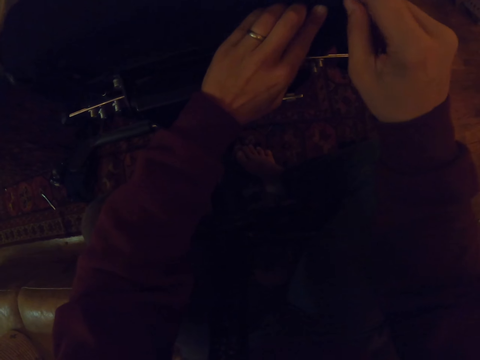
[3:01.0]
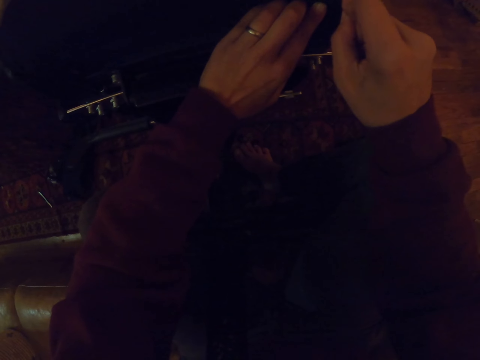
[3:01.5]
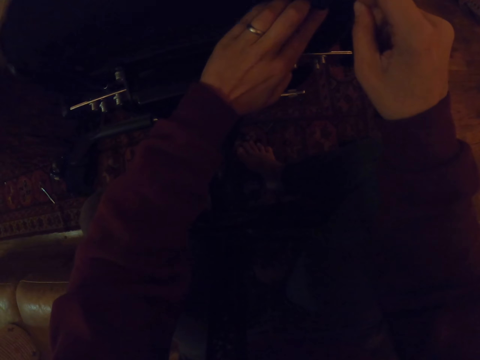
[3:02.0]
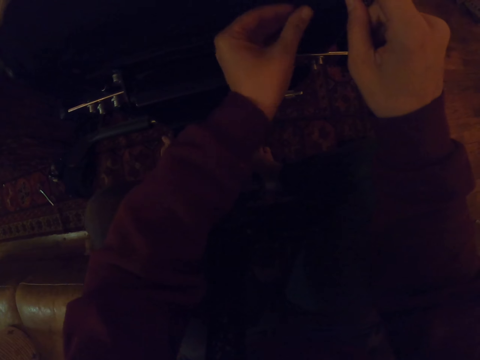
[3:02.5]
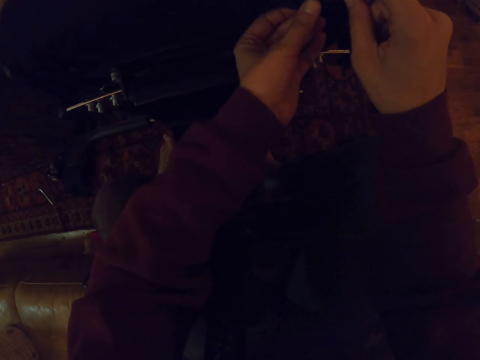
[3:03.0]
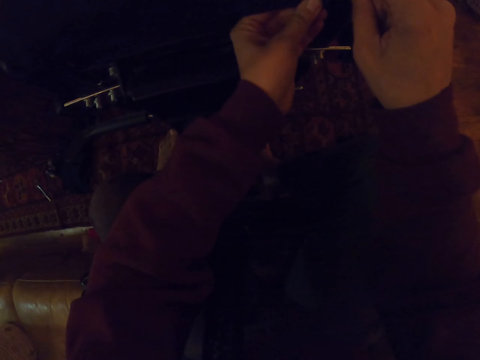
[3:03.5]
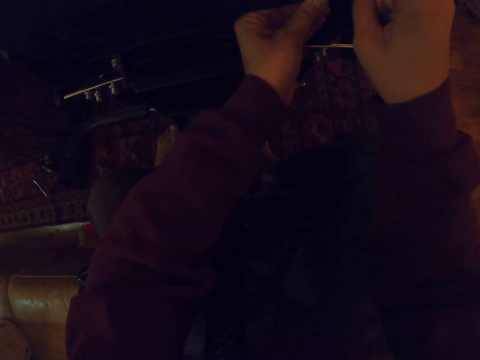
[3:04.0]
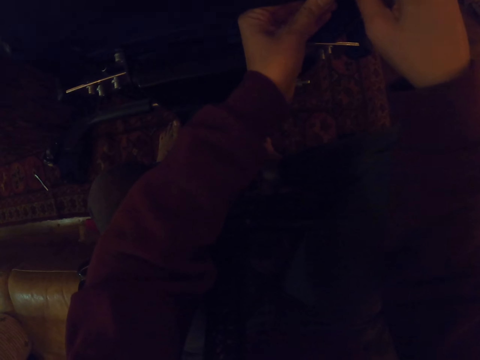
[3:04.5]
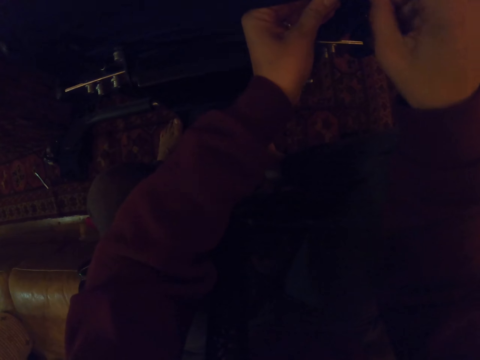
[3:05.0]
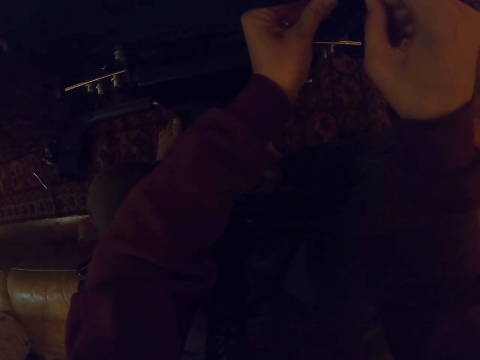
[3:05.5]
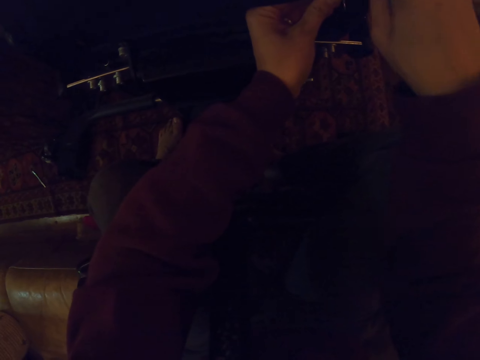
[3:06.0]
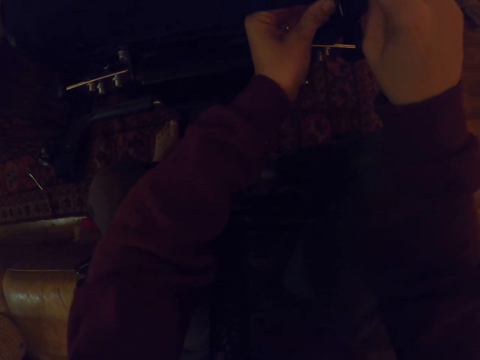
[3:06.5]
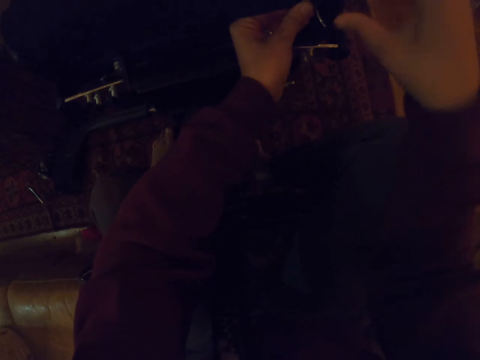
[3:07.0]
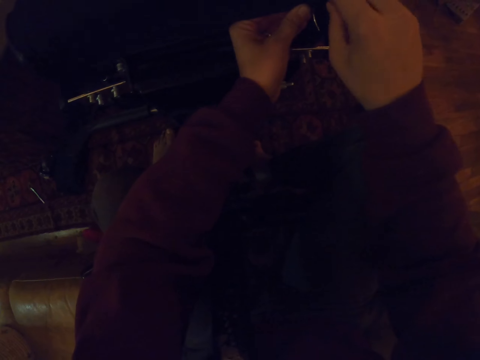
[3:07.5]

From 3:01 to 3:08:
The camera wearer adjusts a hand on the seat.

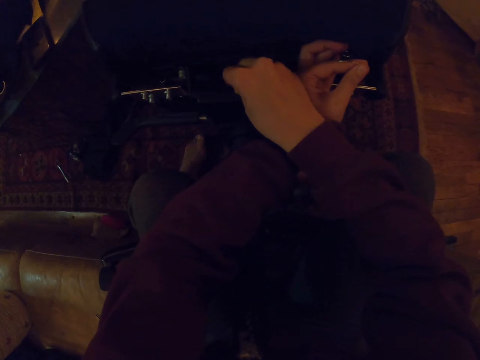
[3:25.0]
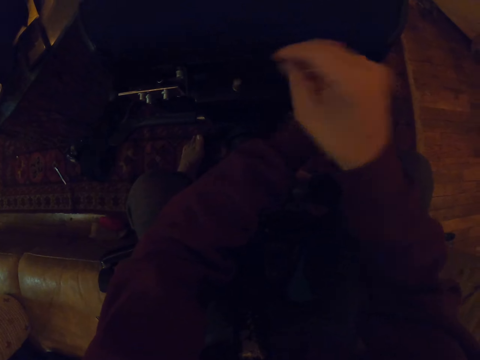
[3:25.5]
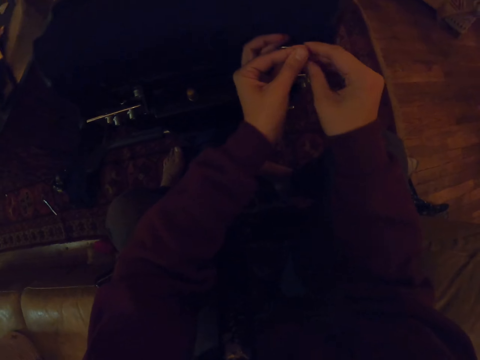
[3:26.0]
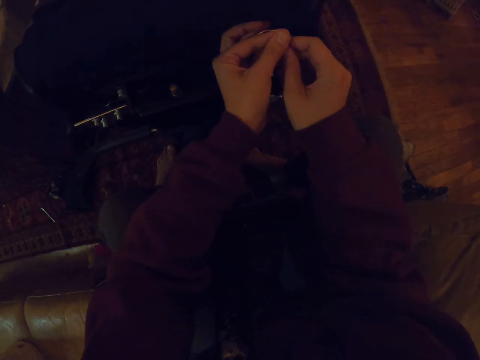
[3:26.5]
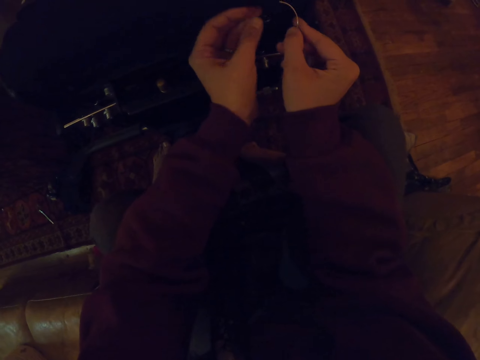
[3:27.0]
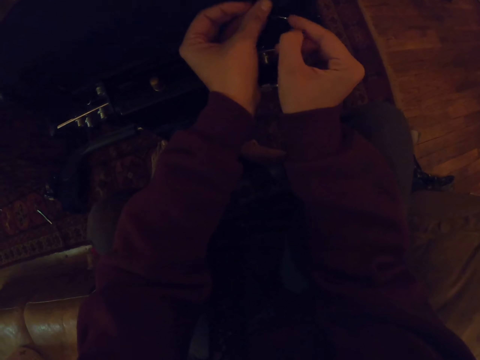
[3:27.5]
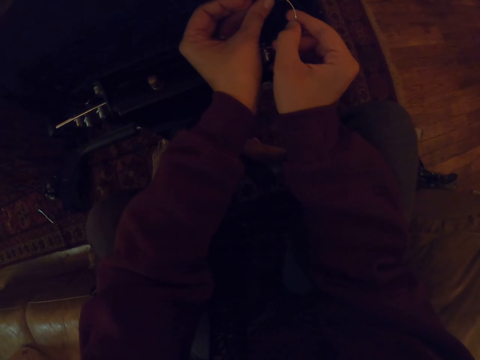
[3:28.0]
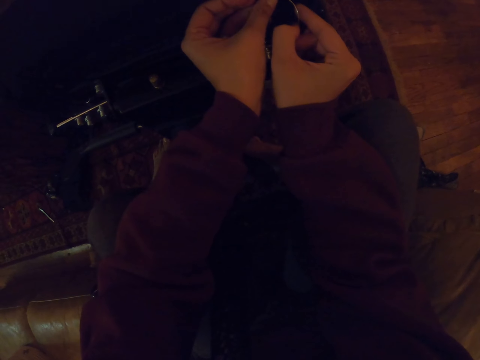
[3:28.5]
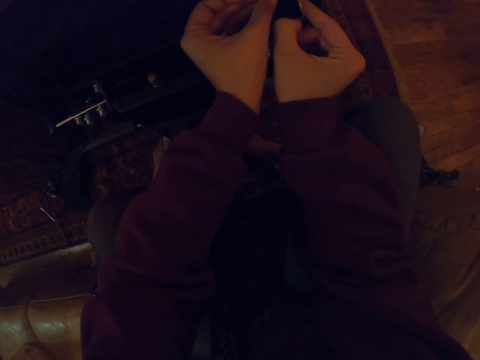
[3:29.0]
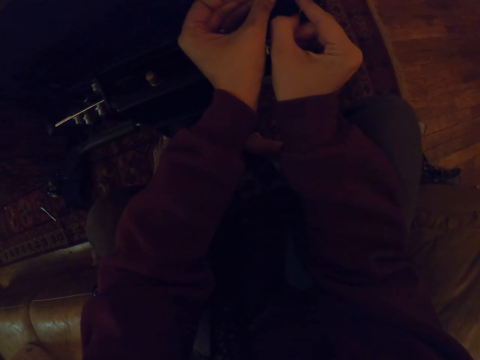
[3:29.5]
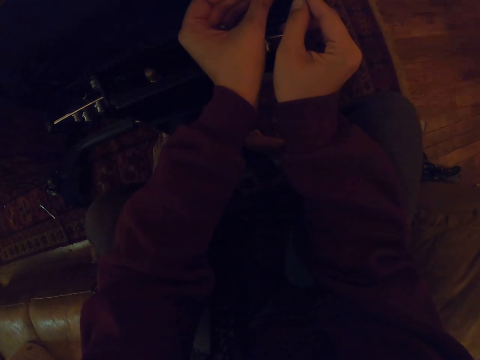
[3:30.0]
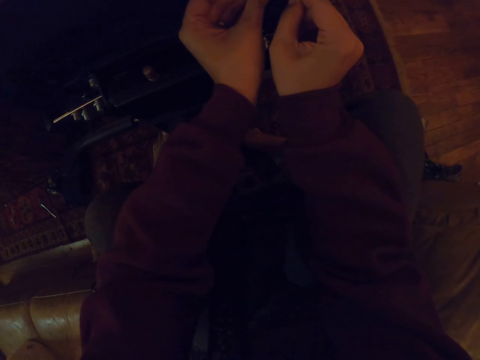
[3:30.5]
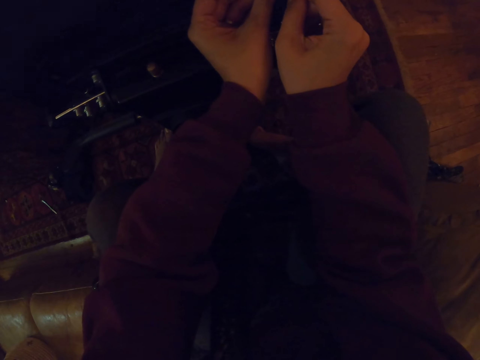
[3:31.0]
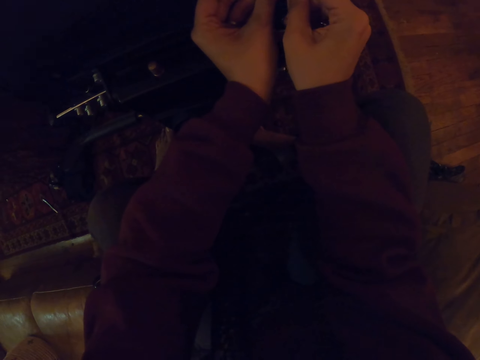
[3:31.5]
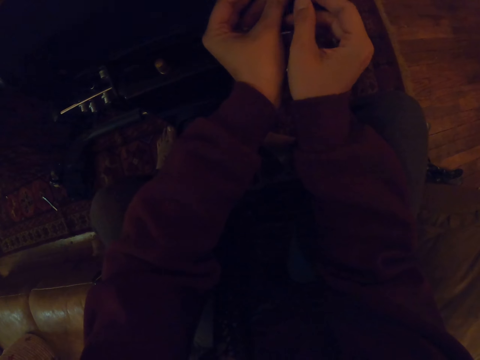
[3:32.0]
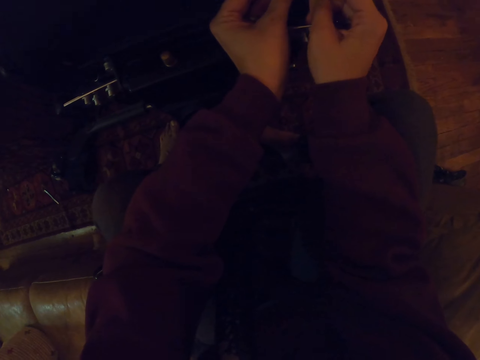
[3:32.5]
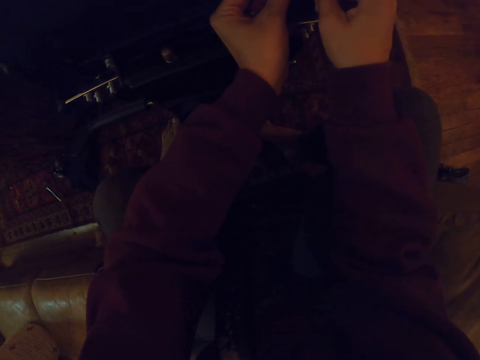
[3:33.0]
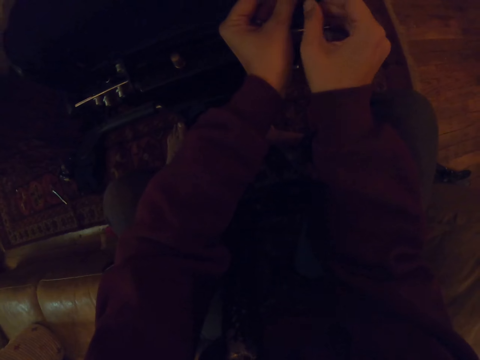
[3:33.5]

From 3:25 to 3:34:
The camera wearer drops something. They put something on the seat. They hold the needle with the other hand and touch the needle with the other hand. They hold the seat fabric. They sew the seat. They pierce the seat fabric with the needle.

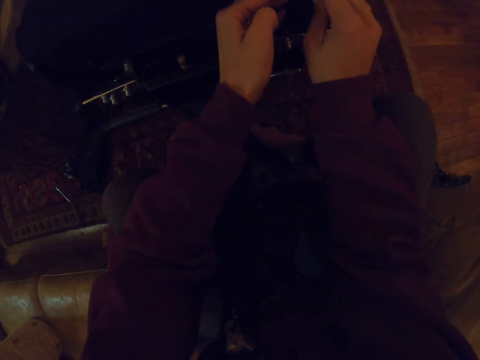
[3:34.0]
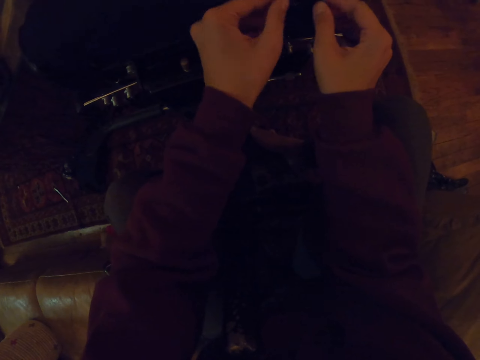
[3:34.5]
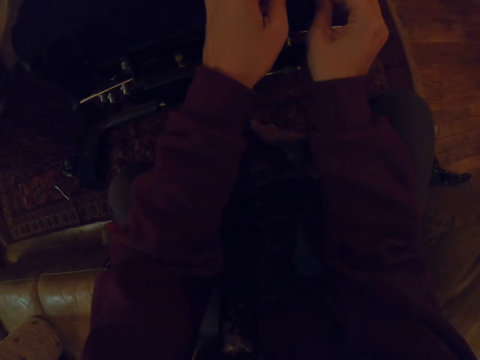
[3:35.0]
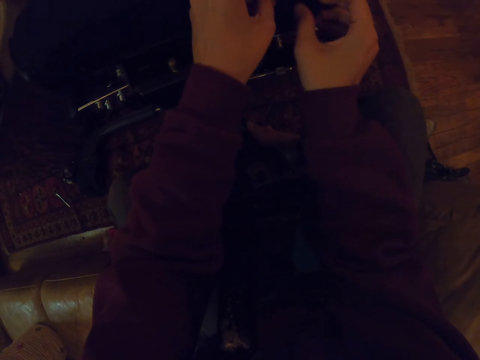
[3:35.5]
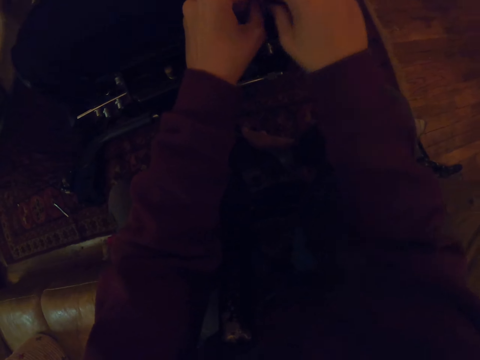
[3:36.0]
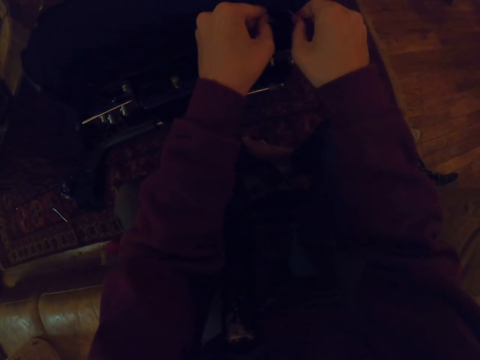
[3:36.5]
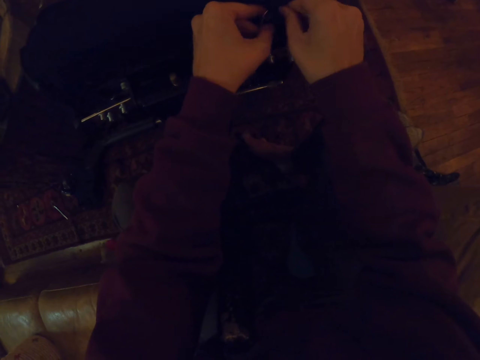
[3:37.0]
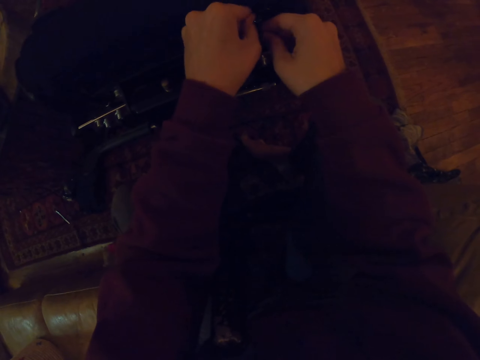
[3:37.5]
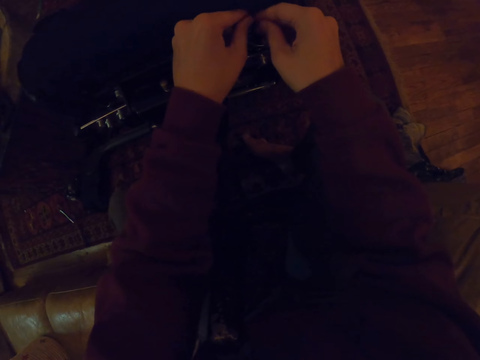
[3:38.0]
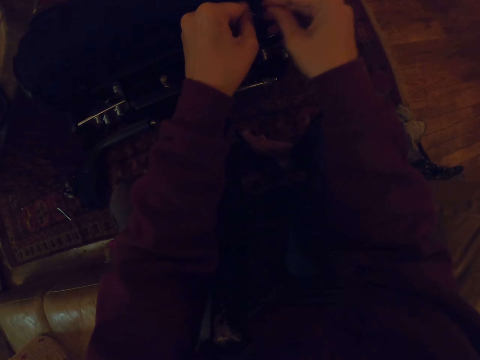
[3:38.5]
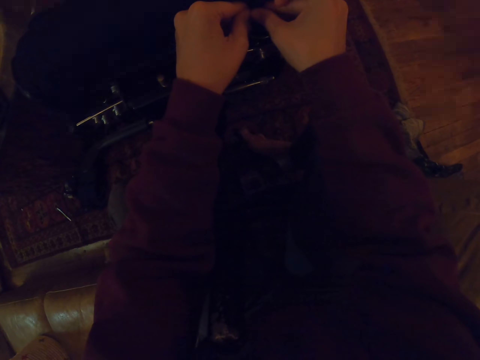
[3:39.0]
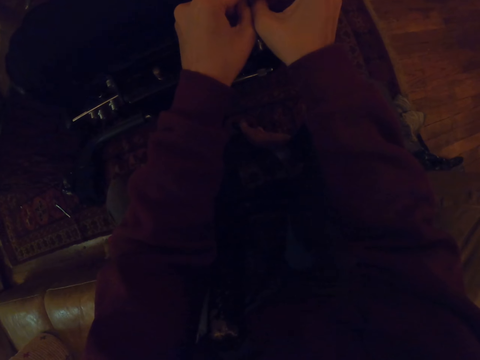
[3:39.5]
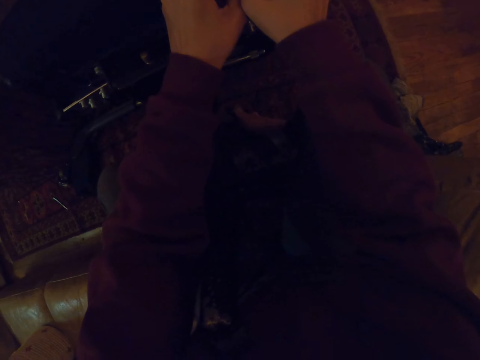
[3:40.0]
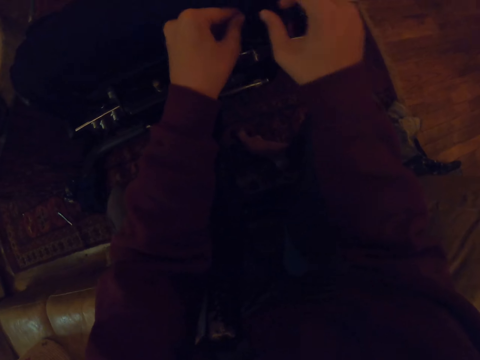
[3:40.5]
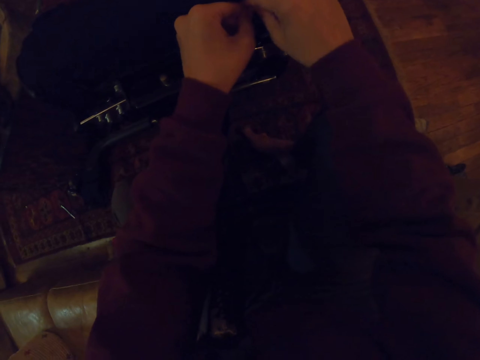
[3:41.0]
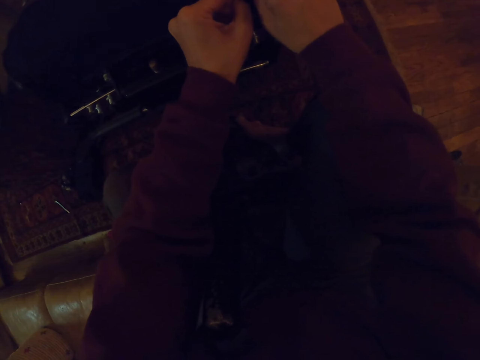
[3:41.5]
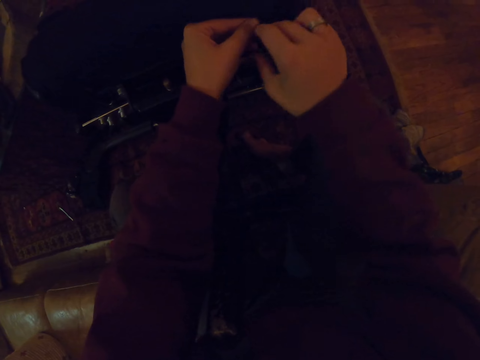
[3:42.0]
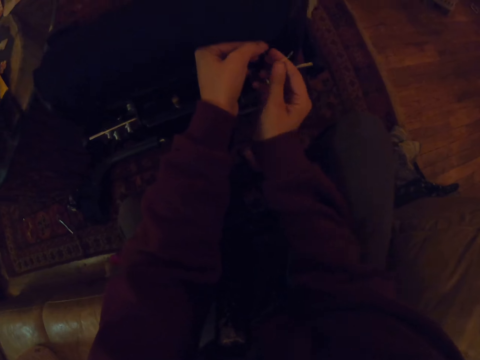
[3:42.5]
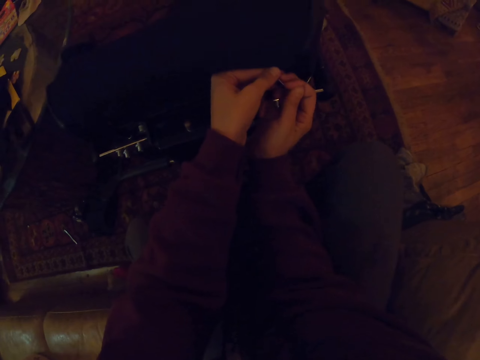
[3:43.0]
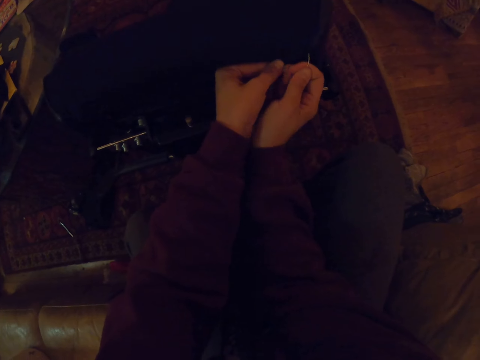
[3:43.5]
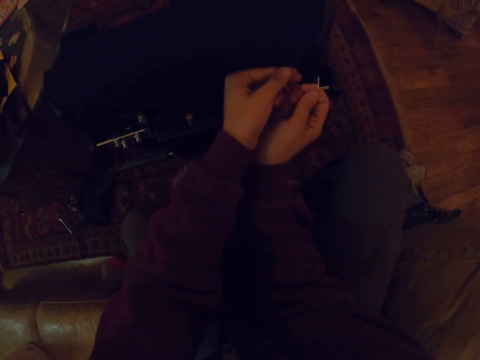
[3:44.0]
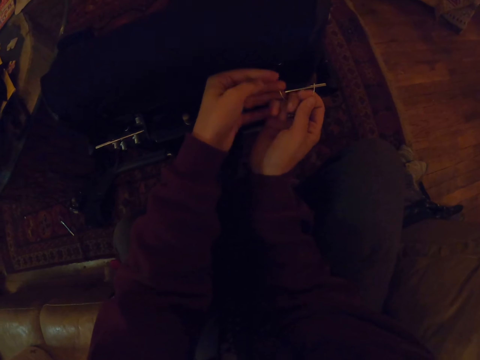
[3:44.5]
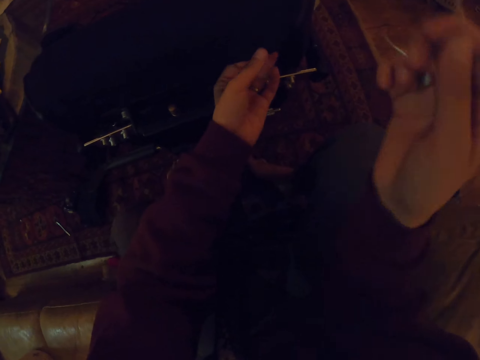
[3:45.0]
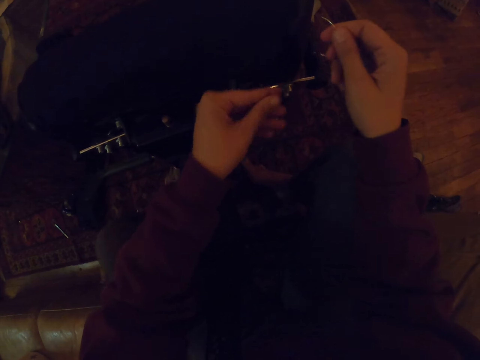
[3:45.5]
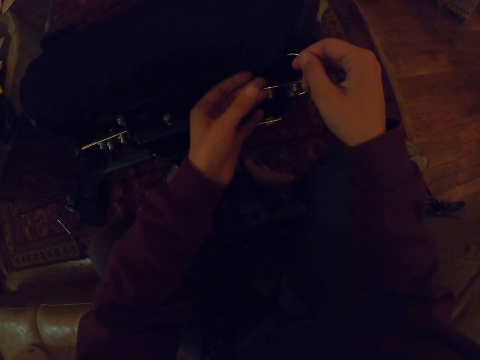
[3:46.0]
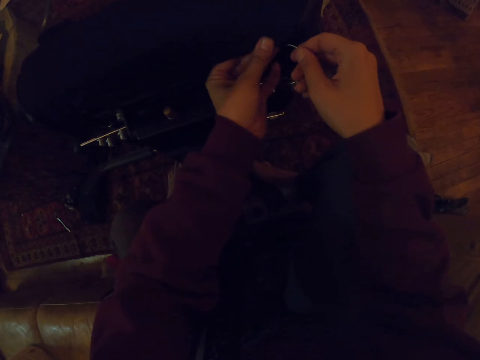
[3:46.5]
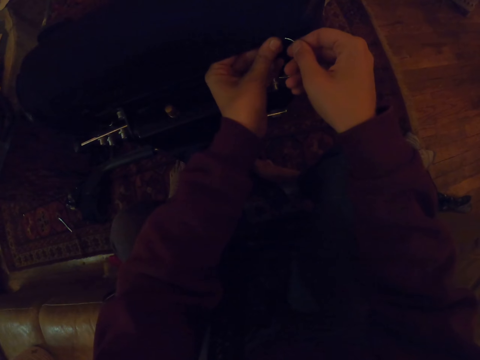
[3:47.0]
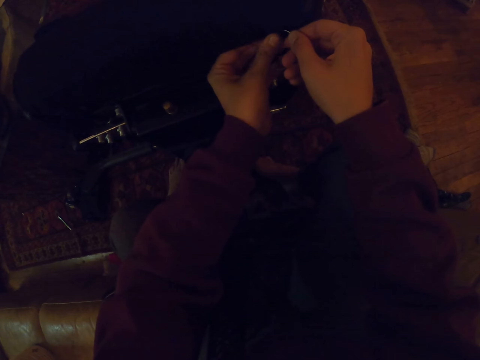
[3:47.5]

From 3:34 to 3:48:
The camera wearer pulls the needle through the fabric. They pull the string through the fabric. They hold the seat.
